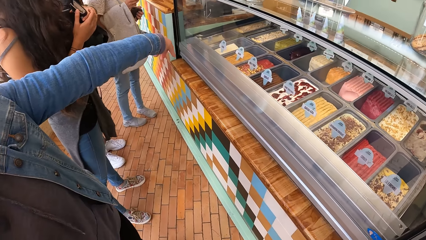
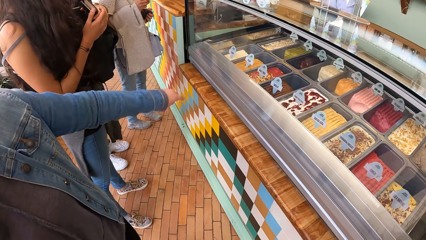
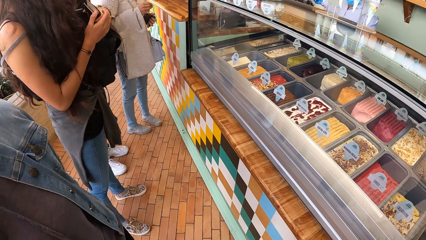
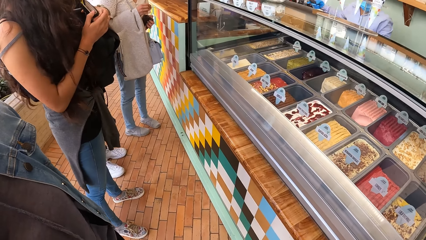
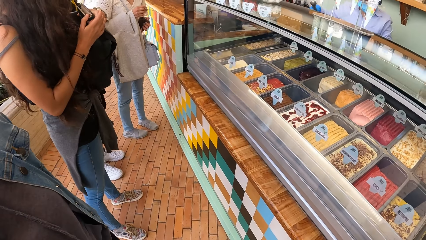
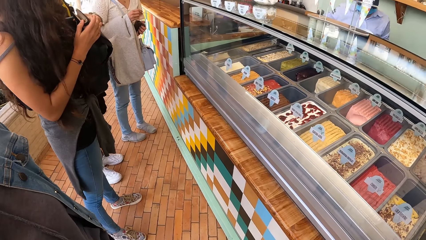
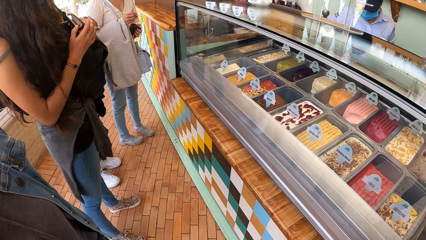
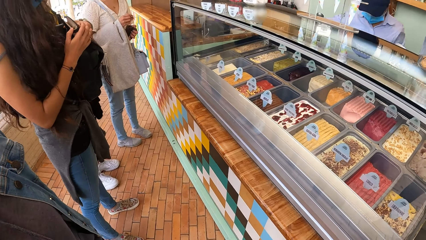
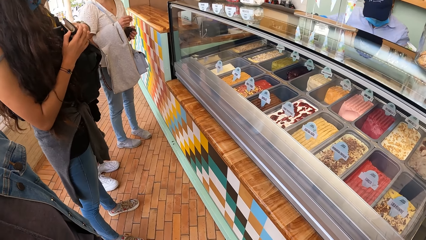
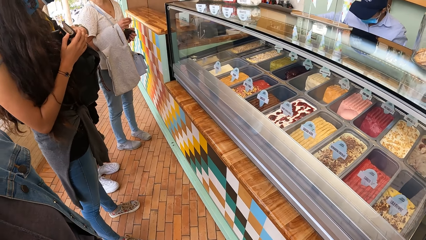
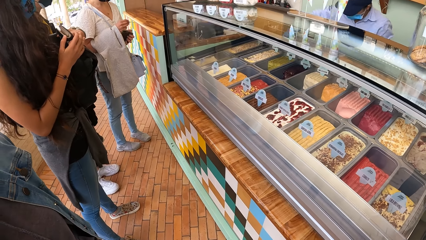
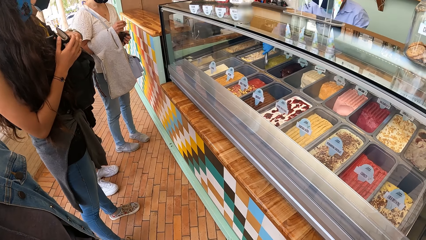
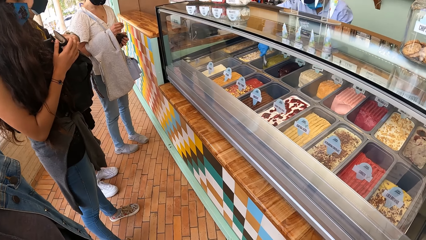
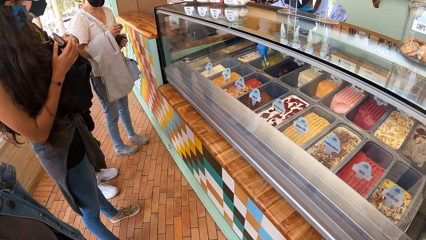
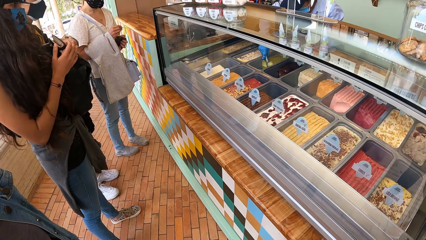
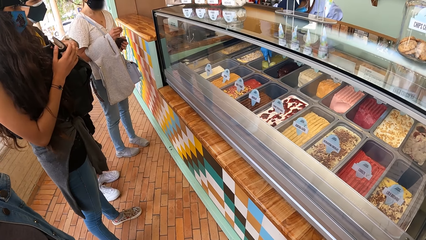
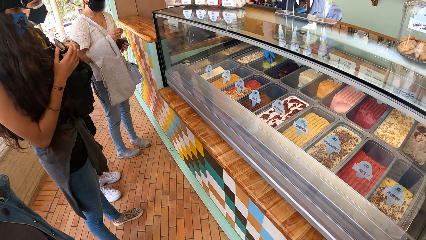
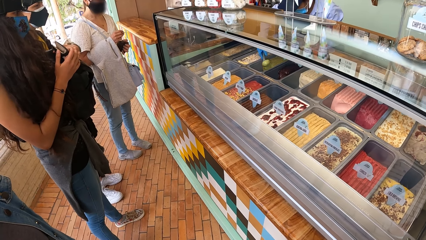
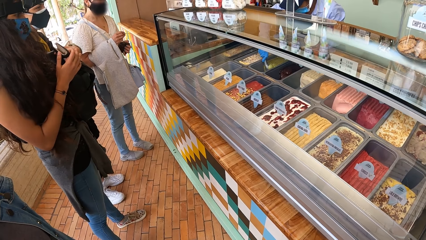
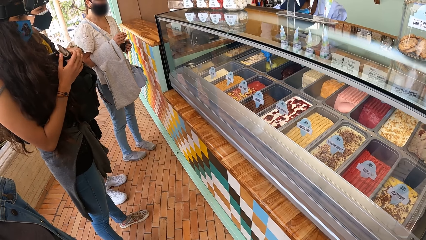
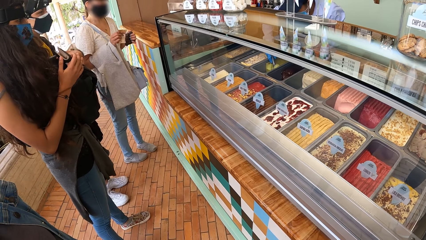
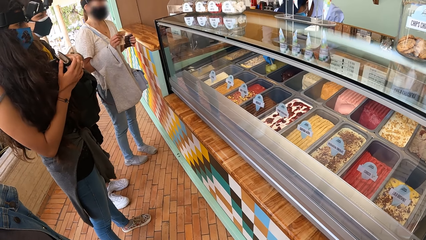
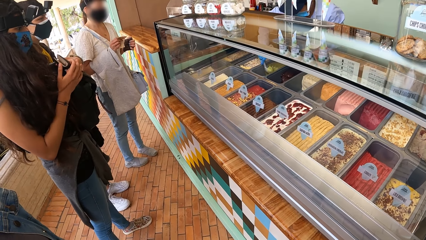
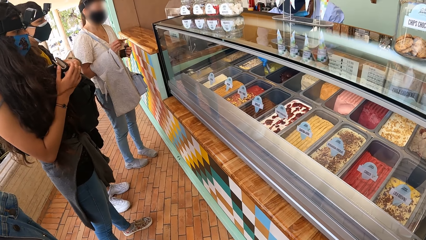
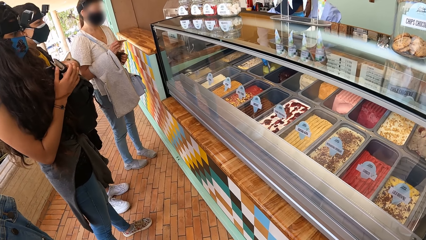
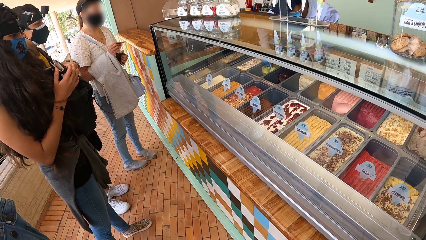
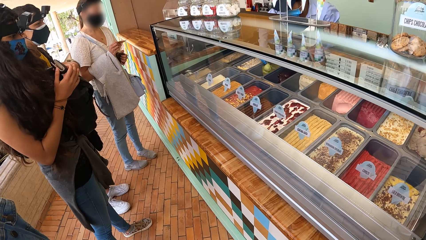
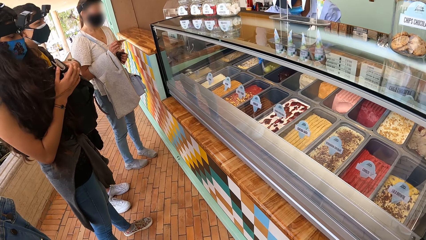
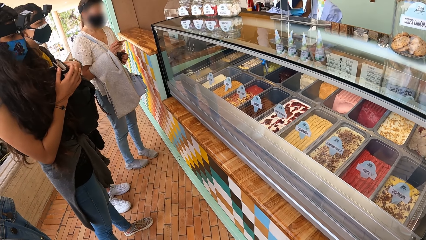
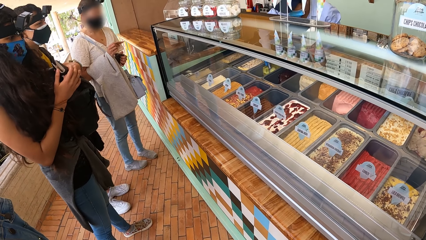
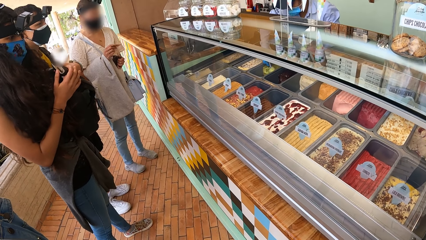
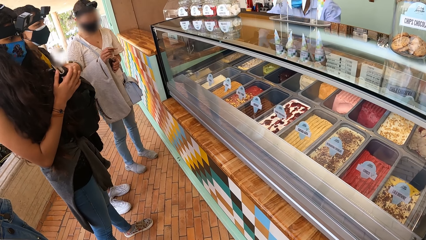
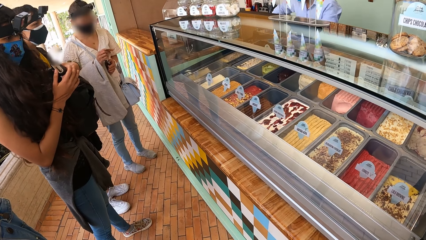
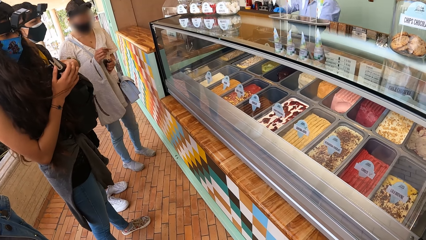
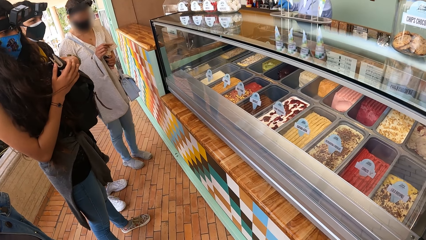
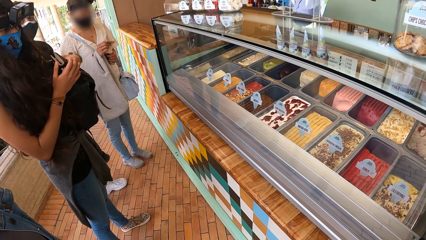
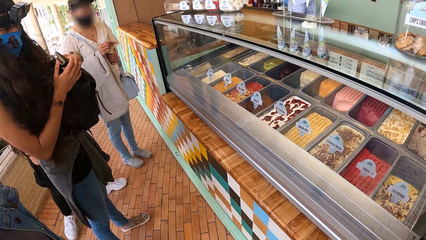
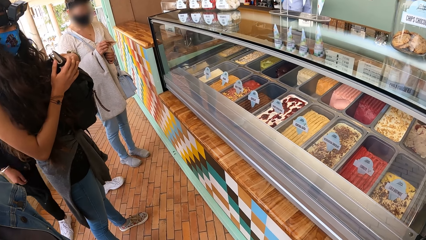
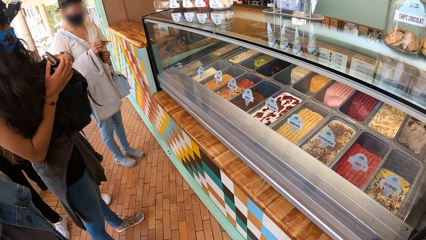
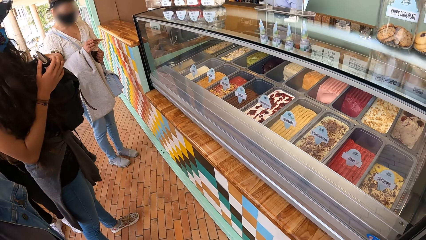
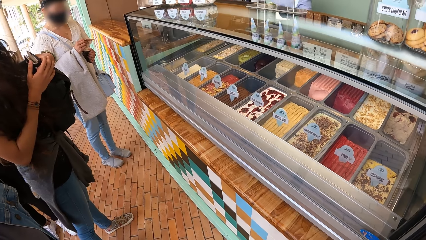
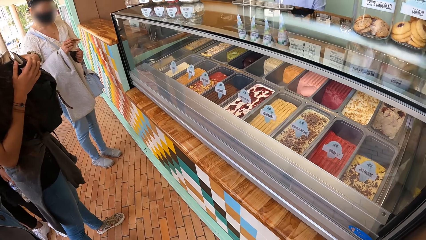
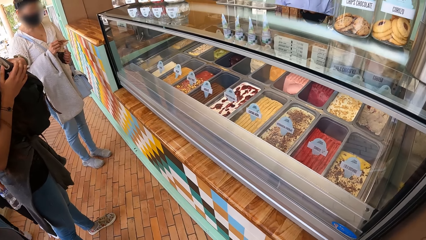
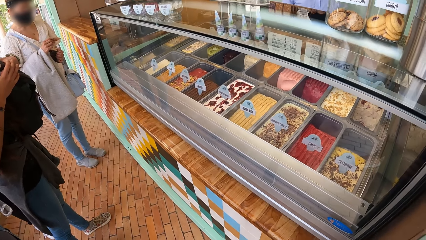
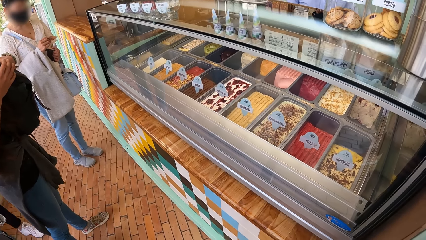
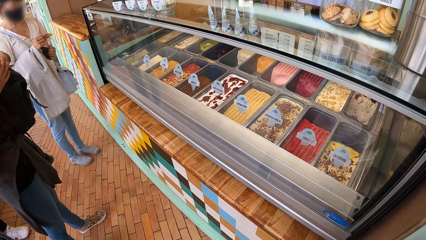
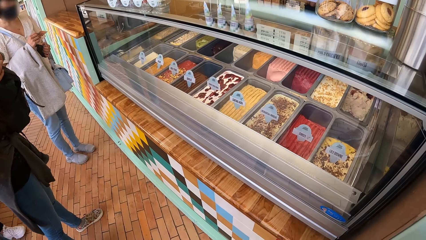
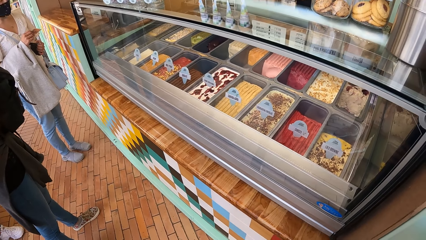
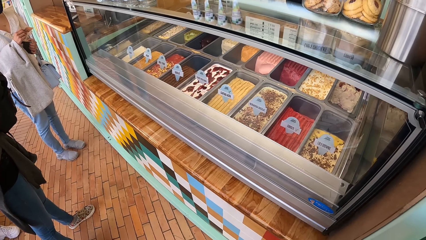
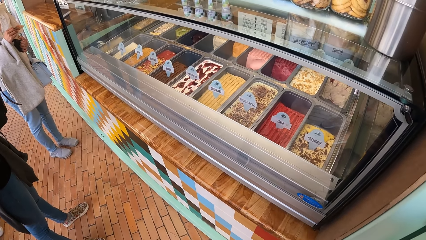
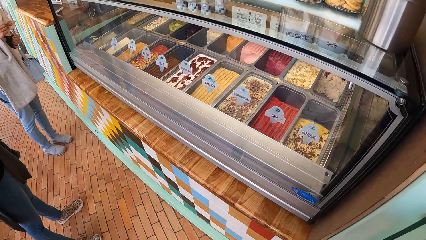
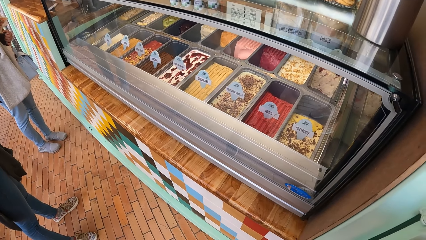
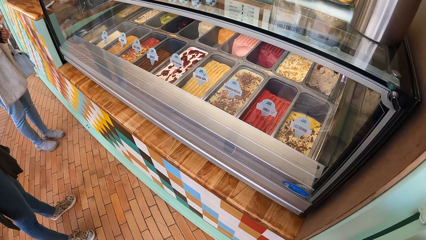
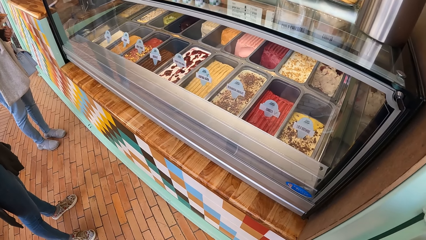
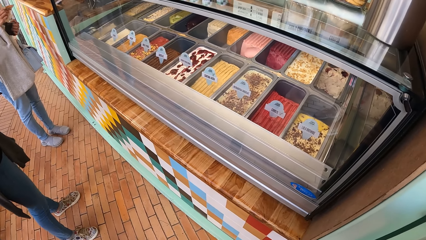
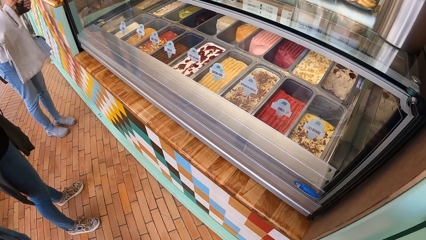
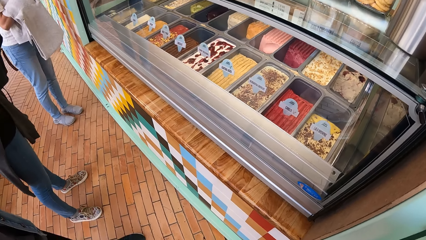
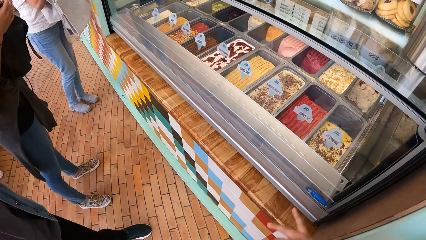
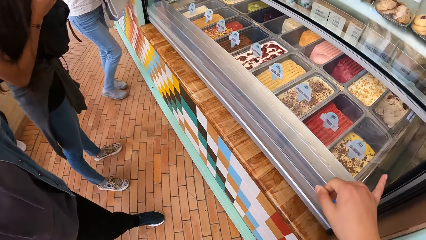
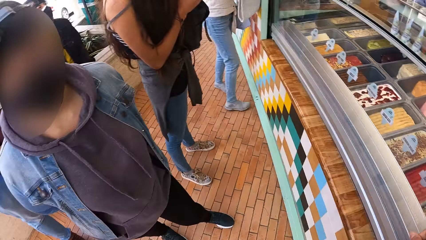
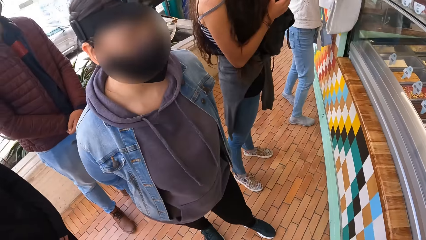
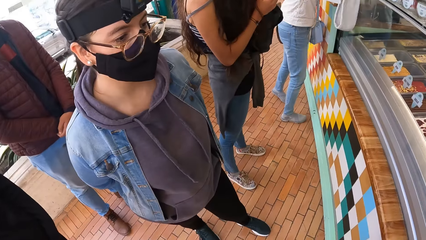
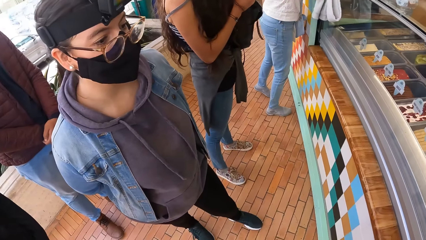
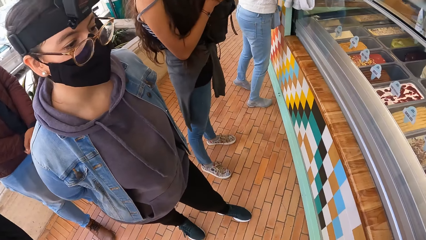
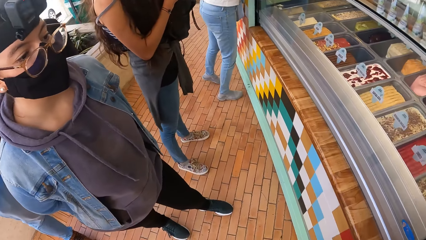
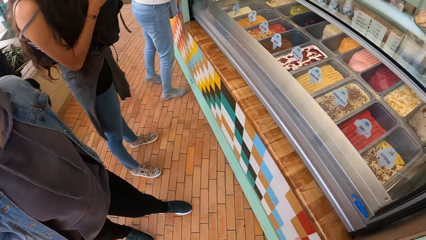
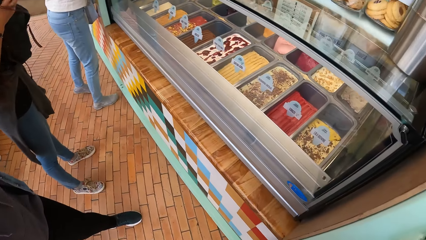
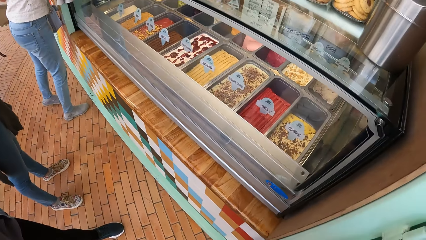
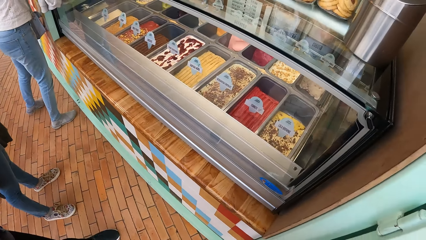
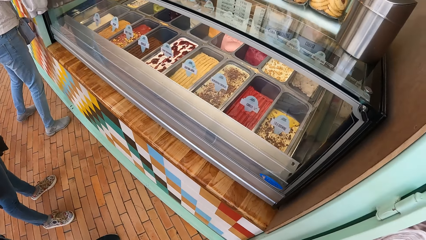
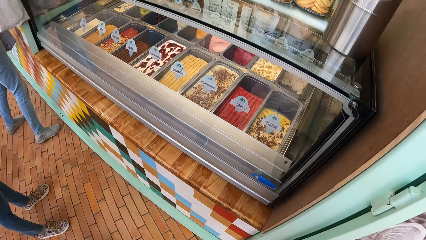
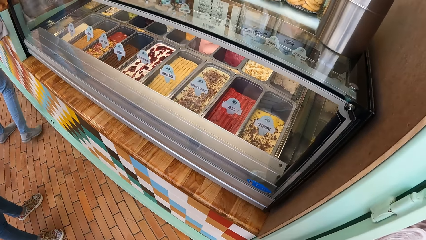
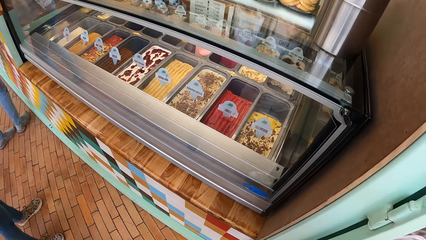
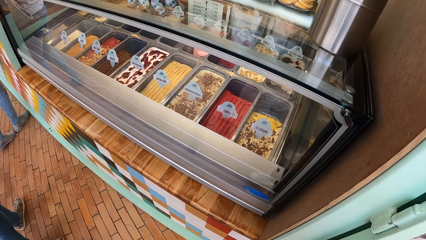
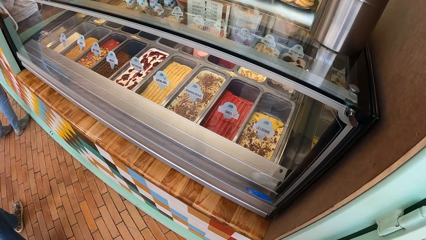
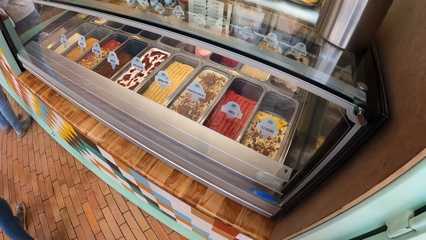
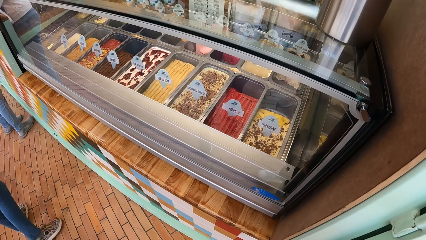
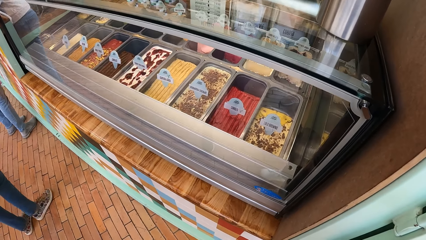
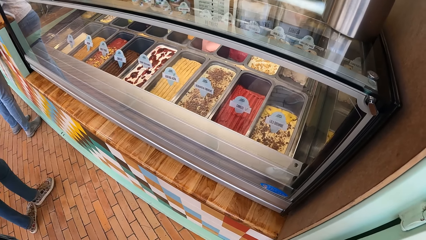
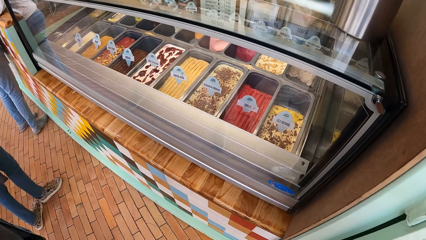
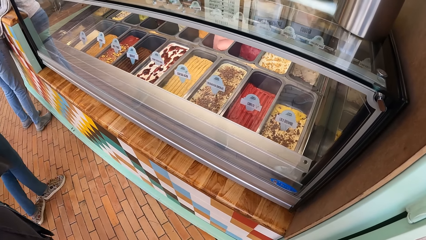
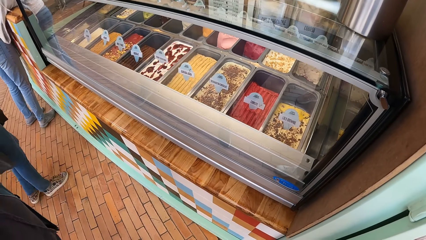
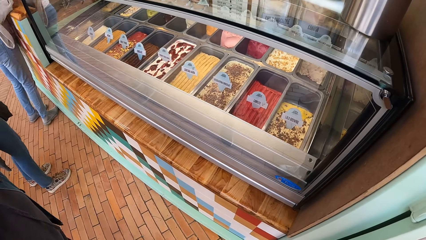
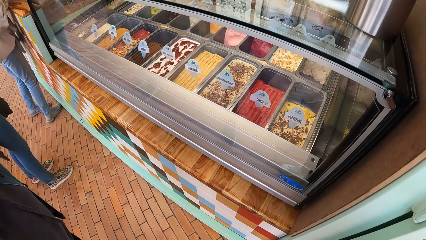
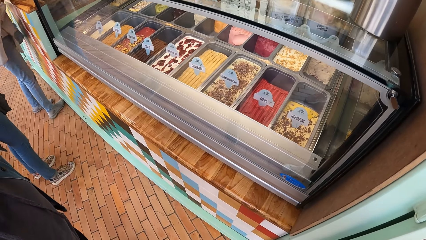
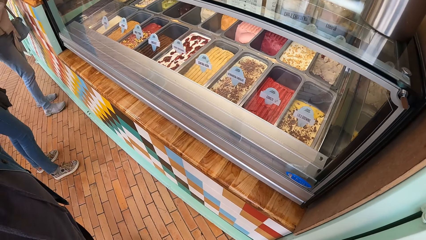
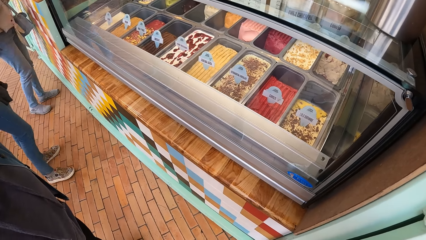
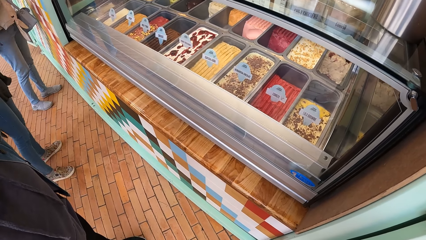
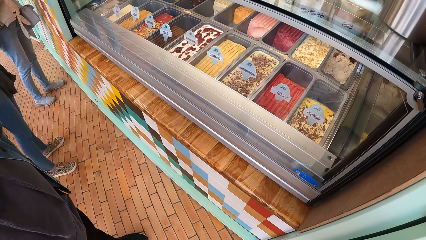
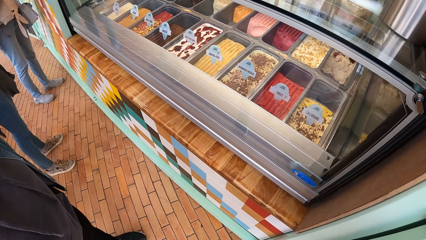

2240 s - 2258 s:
A server scoops some ice cream from a bowl with an ice cream scoop in his right hand. The server pours the ice cream in a plate in his left hand with the ice cream scoop in his right hand. The camera wearer points her right finger on the ice cream shop. She interacts with a woman. She looks around the ice cream shop.
